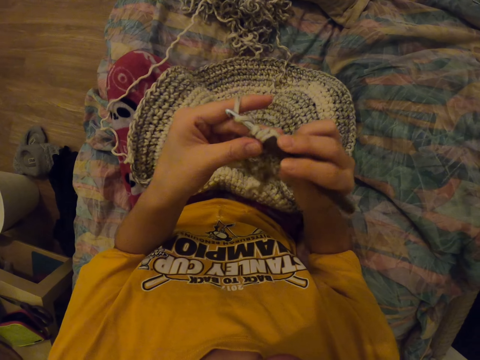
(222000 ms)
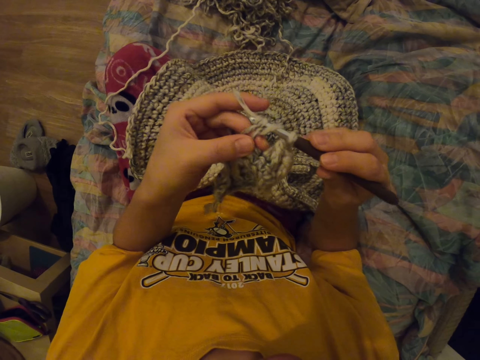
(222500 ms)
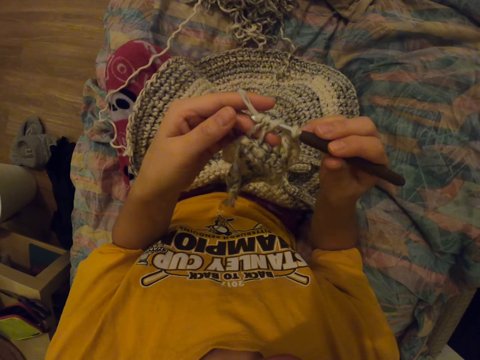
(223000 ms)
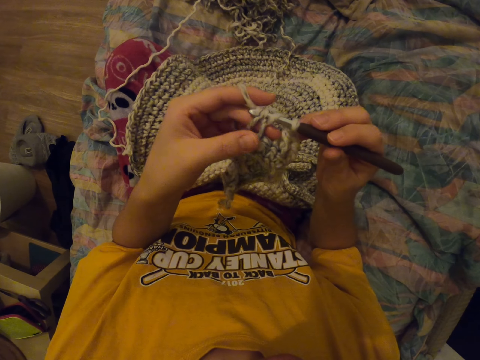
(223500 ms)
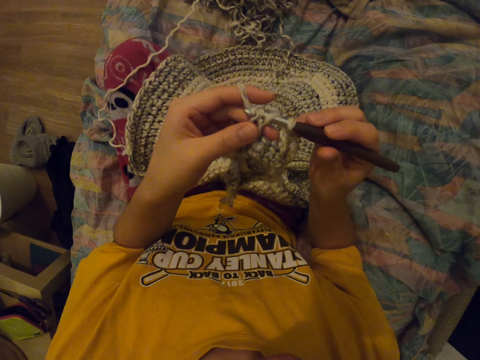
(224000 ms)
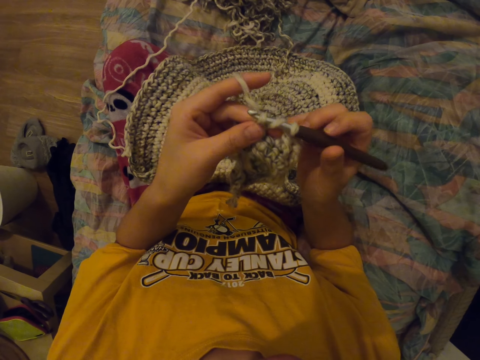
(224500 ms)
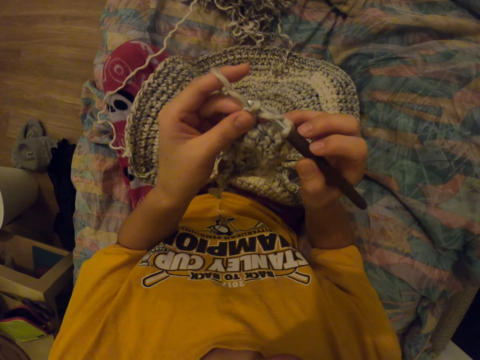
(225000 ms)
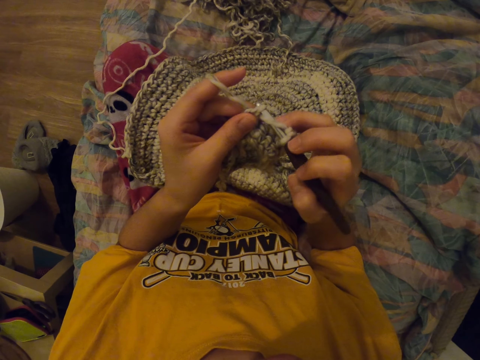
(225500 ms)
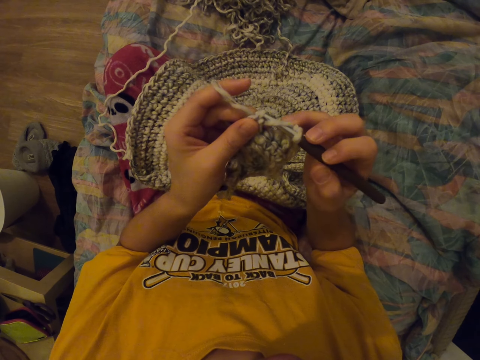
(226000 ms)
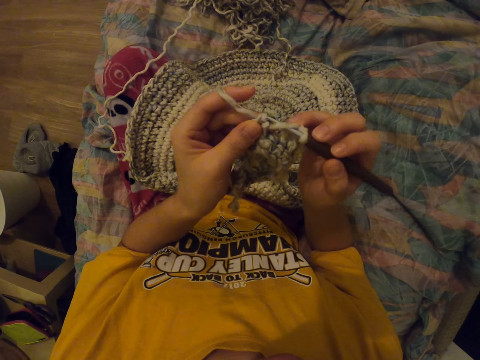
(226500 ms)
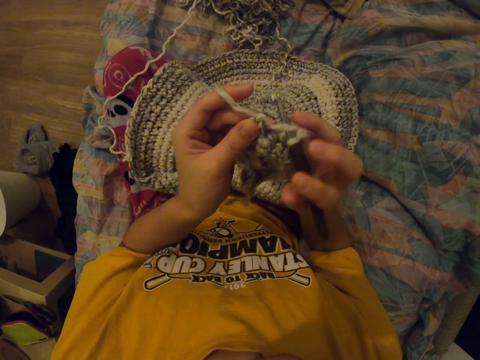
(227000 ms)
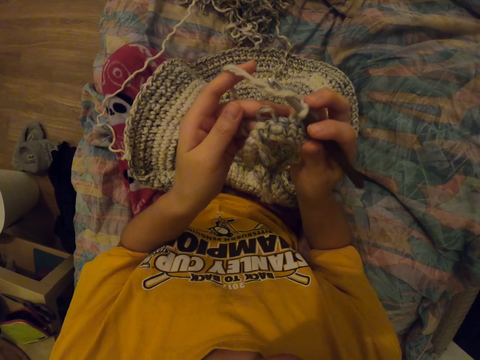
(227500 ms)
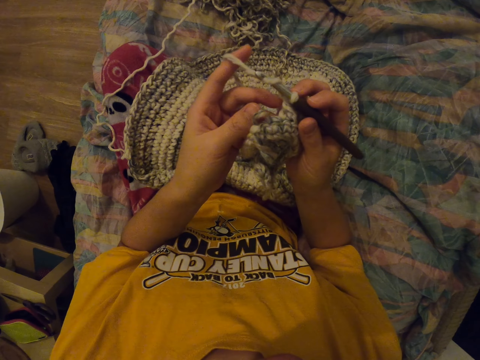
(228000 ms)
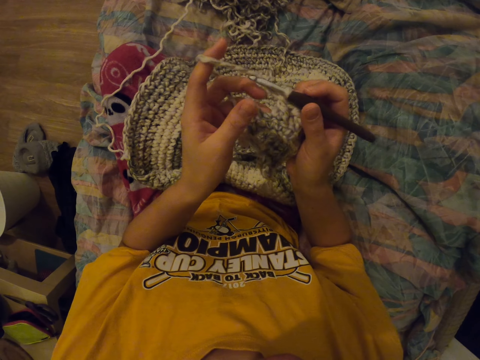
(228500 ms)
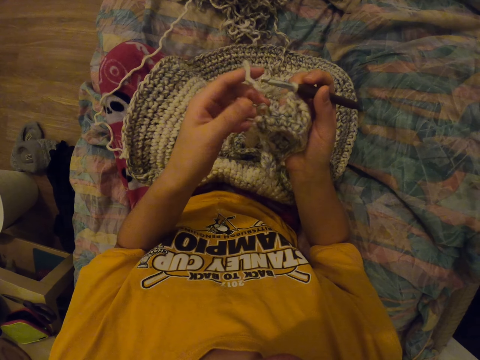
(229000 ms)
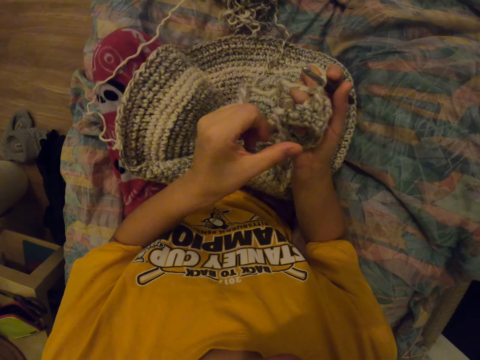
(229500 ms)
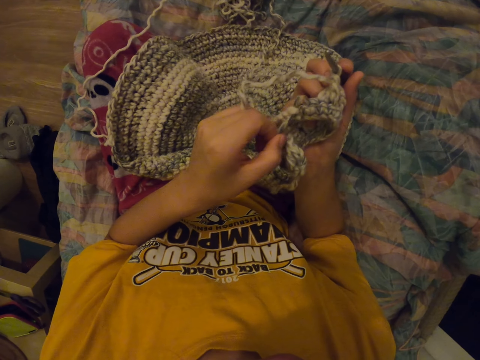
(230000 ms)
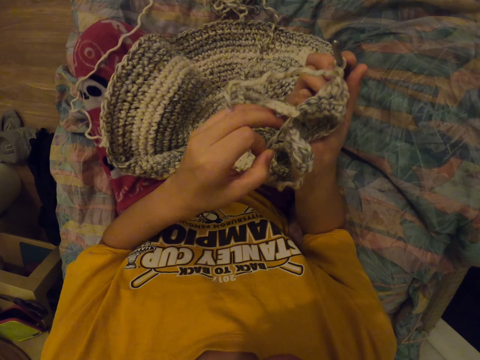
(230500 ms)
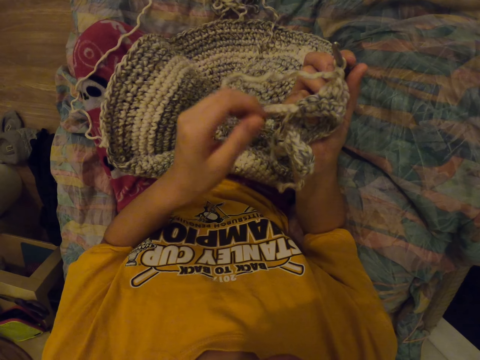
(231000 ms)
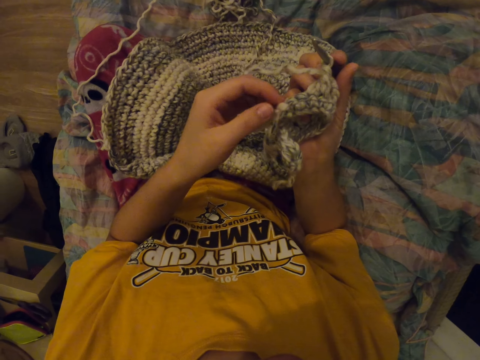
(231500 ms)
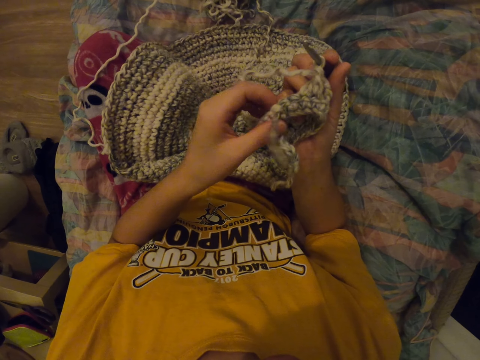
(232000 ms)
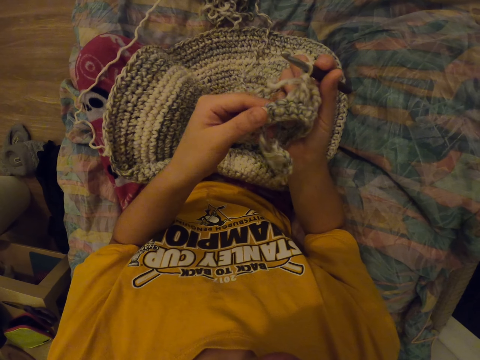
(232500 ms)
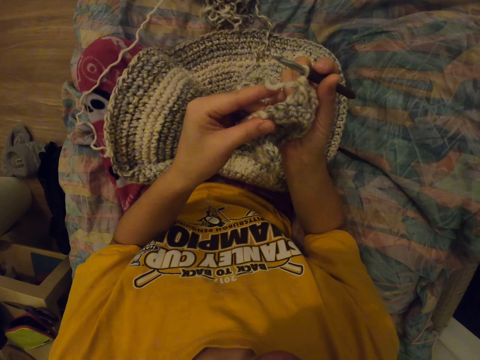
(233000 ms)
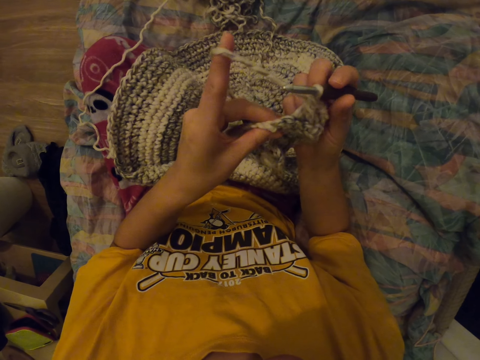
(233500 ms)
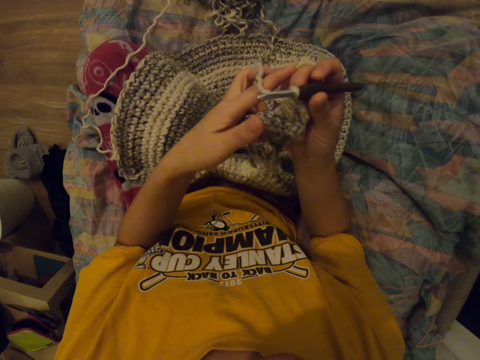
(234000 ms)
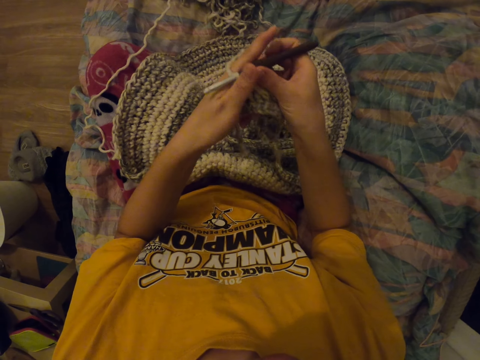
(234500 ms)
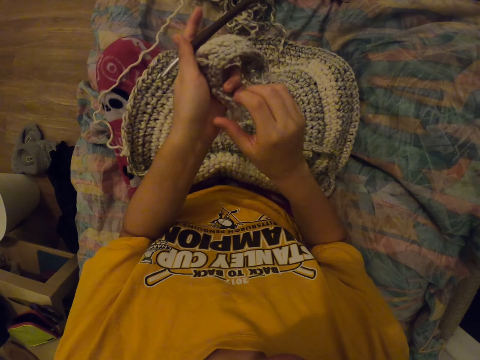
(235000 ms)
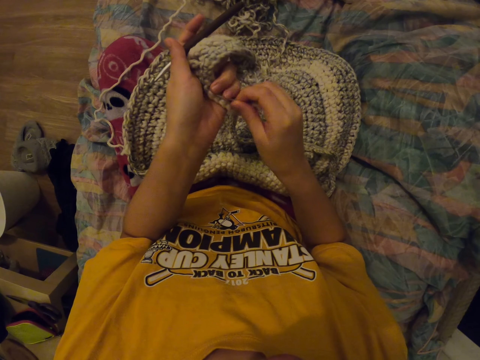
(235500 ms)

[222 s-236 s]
The camera wearer stares at a cloth. They knit the cloth. They pull the yarn. They inspect the cloth.

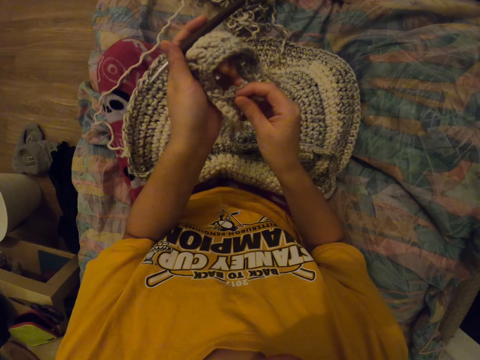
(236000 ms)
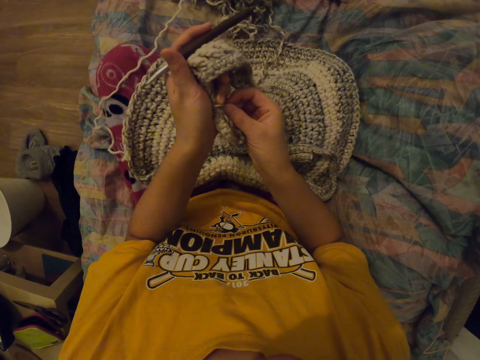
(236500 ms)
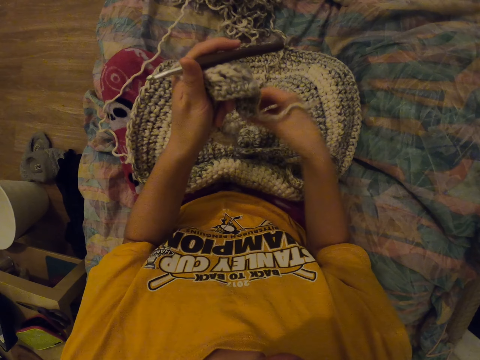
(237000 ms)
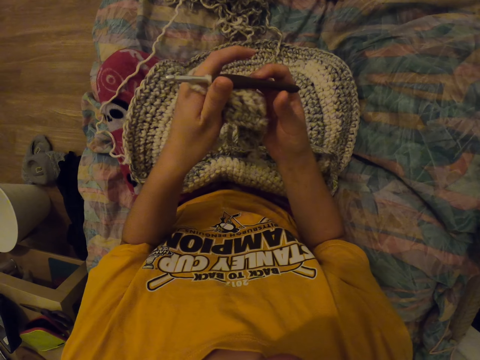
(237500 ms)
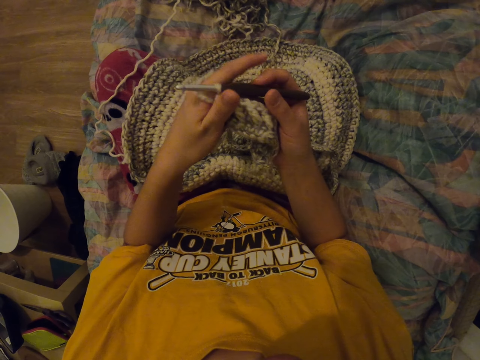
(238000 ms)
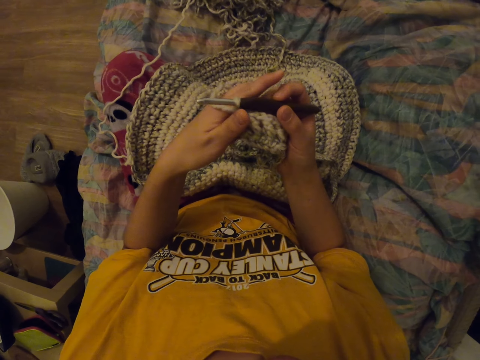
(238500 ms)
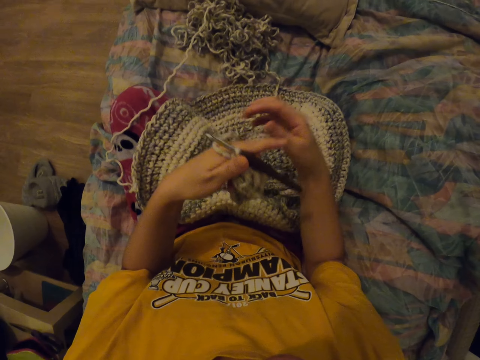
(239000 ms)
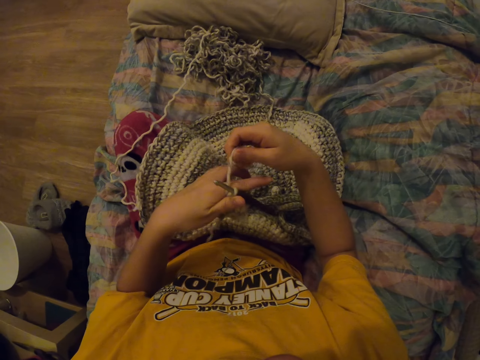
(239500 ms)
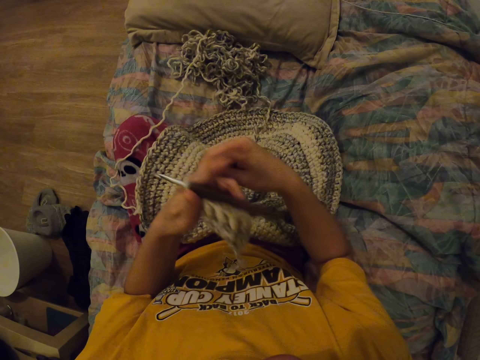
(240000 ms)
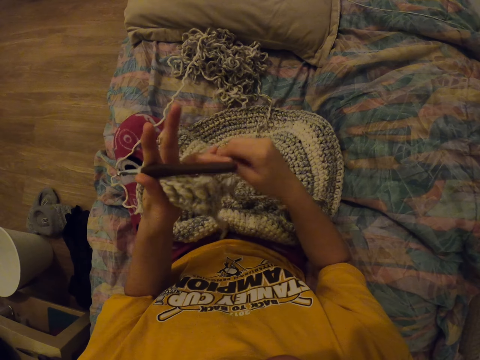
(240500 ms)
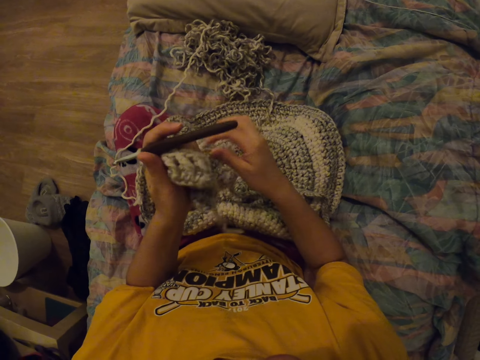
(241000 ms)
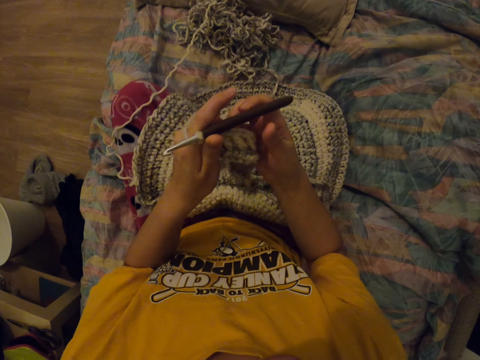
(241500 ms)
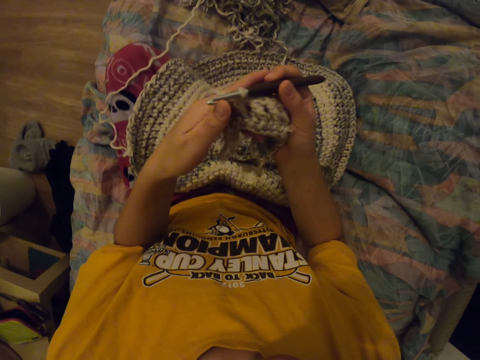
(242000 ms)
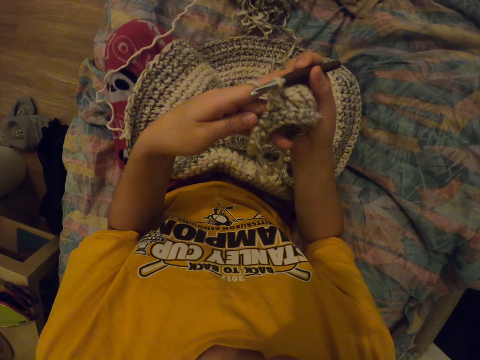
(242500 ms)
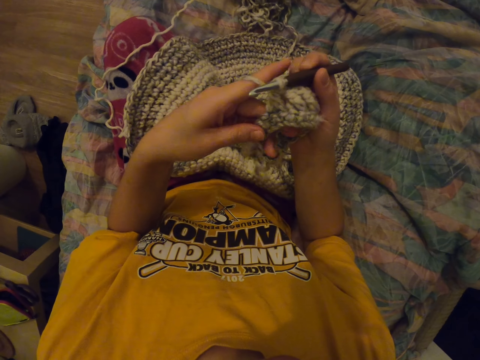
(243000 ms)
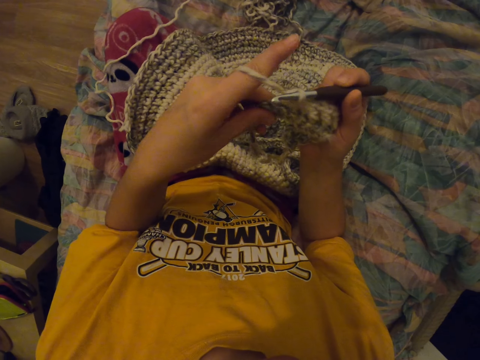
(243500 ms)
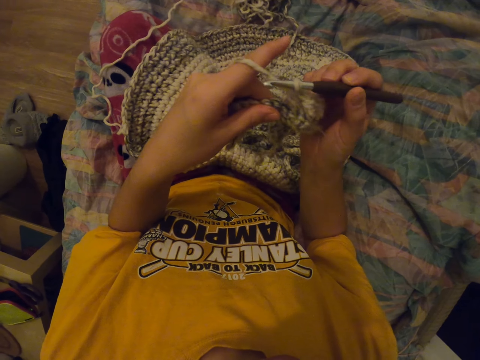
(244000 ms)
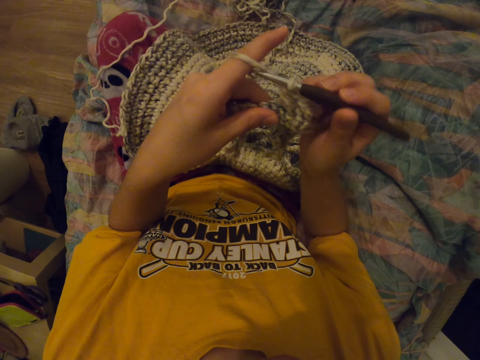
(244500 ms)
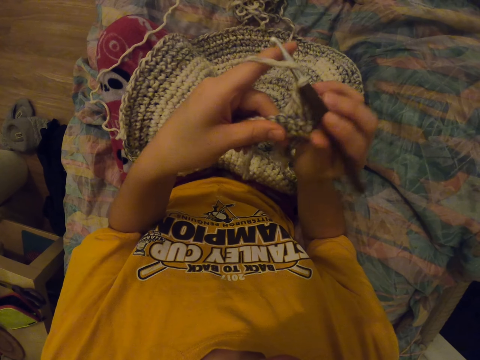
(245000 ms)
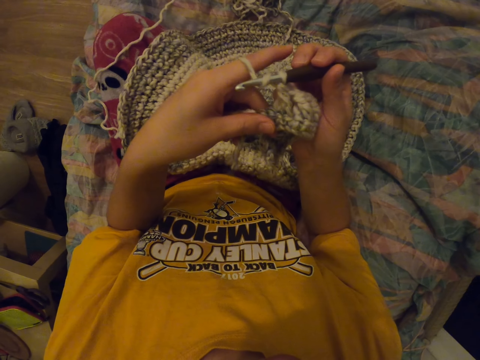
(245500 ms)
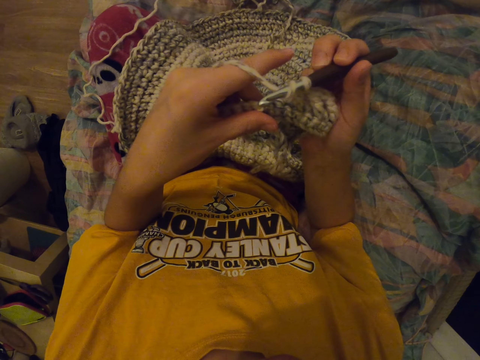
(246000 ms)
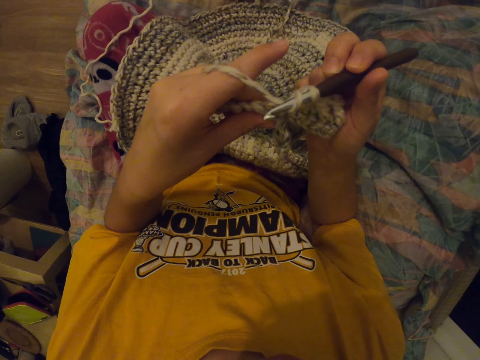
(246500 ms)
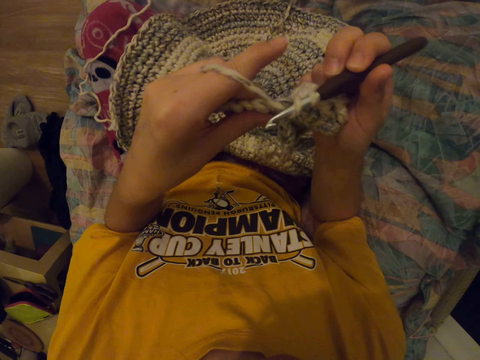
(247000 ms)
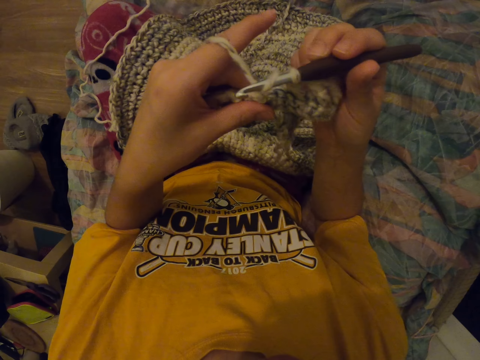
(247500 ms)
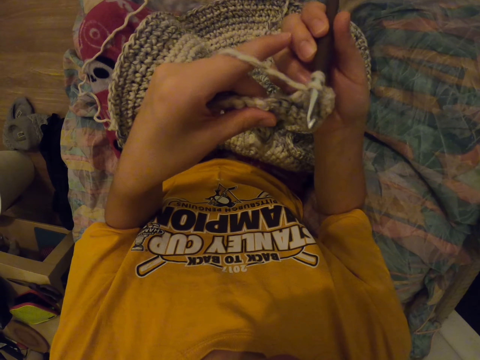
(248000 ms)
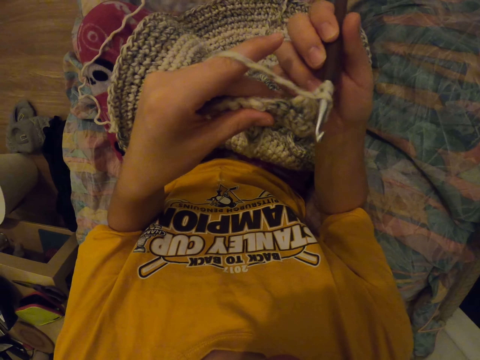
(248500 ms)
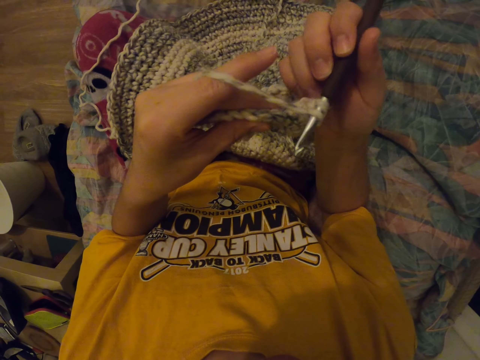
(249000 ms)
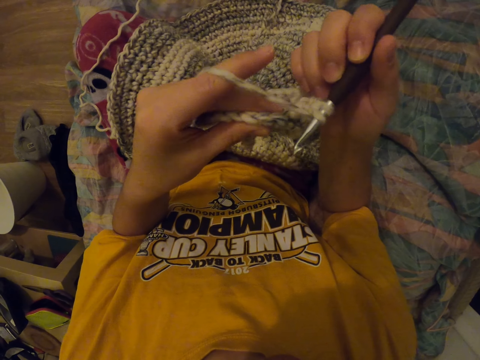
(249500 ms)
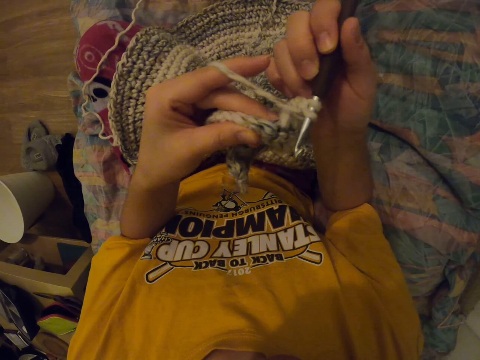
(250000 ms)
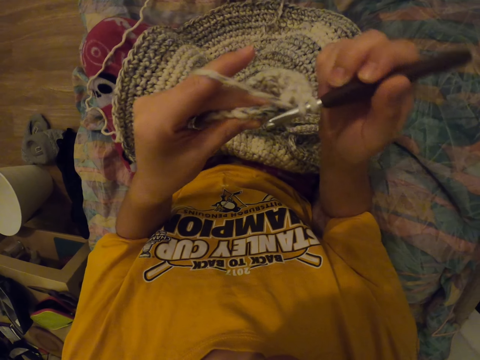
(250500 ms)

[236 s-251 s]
The camera wearer holds the crochet hook. She holds the yarn in place and rolls the thread on her hand. She holds the crochet hook again. She inspects the cloth. She knits the cloth with a needle.
